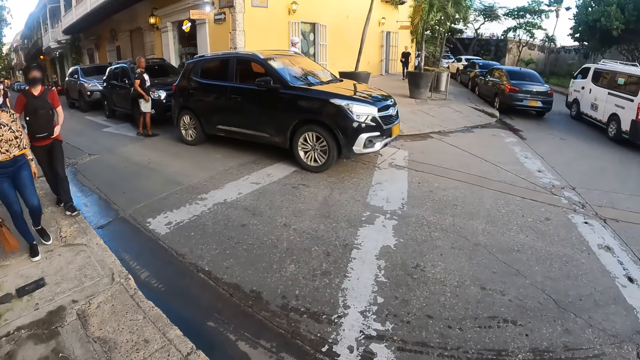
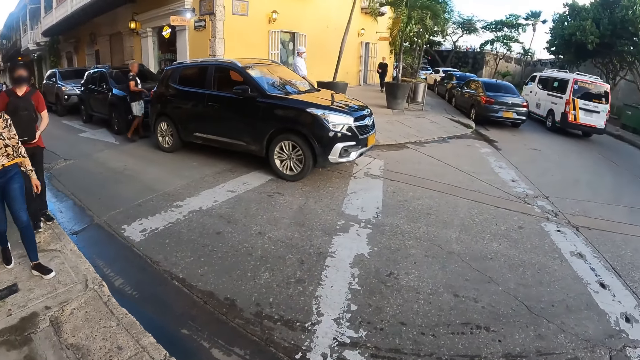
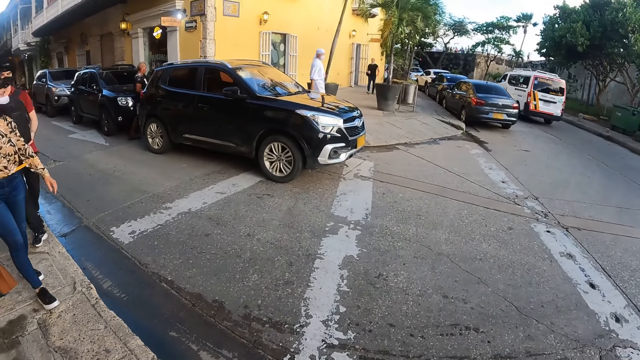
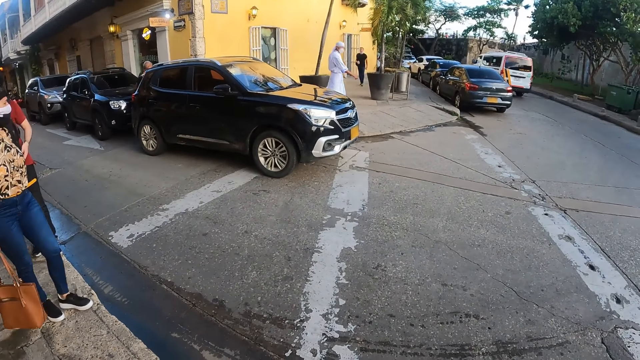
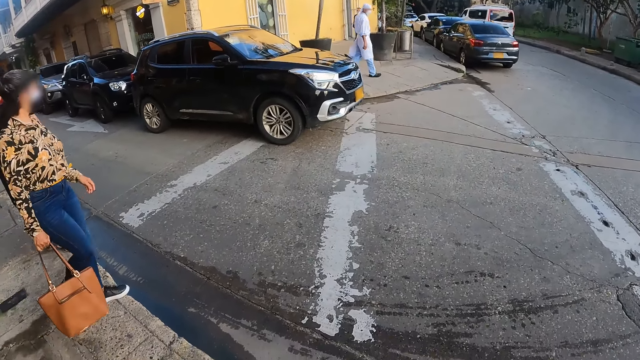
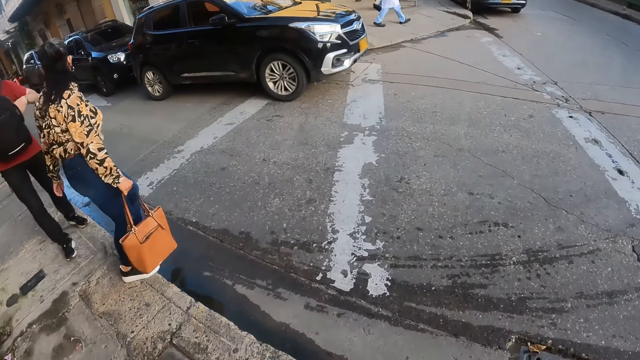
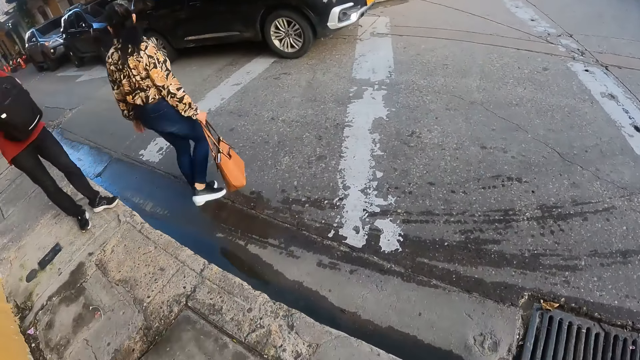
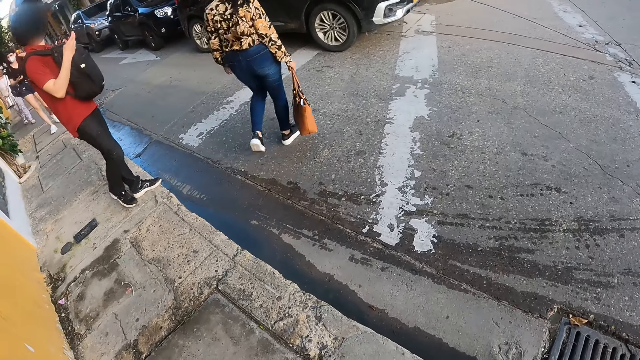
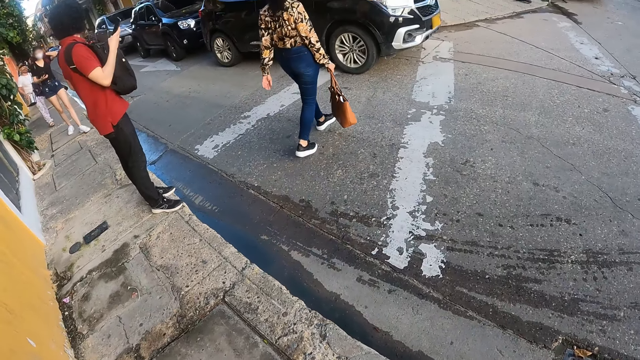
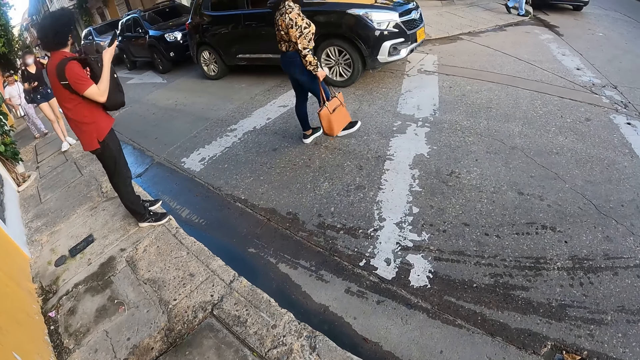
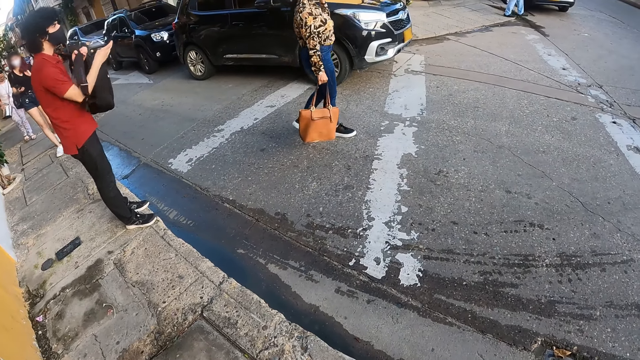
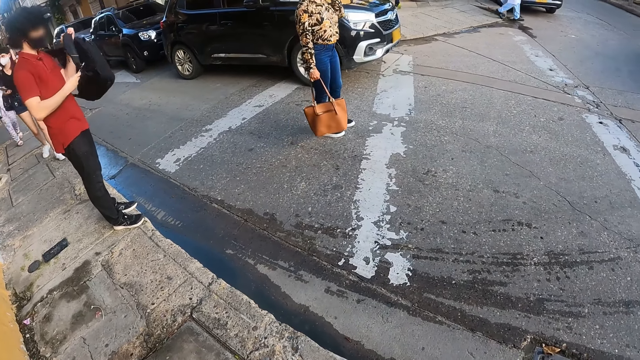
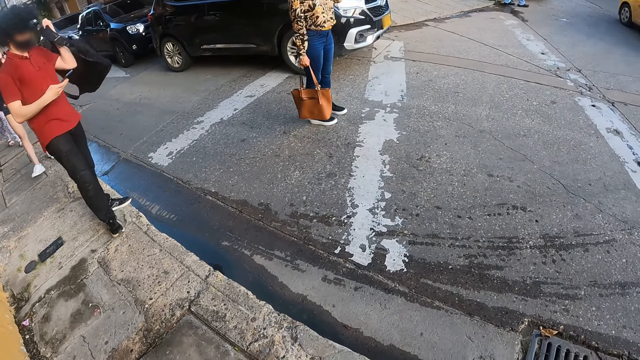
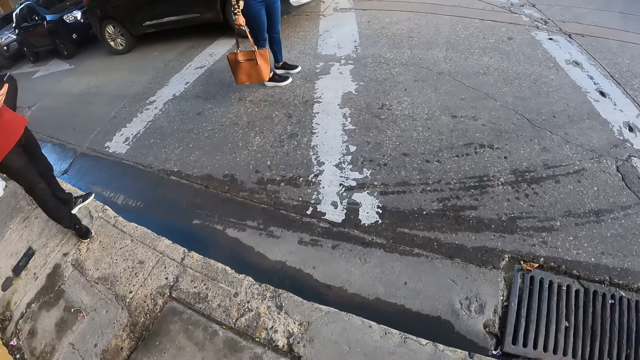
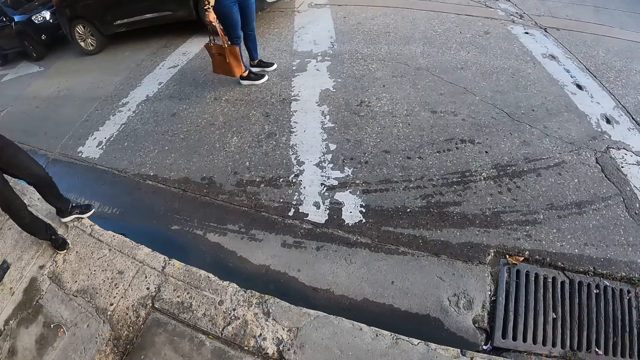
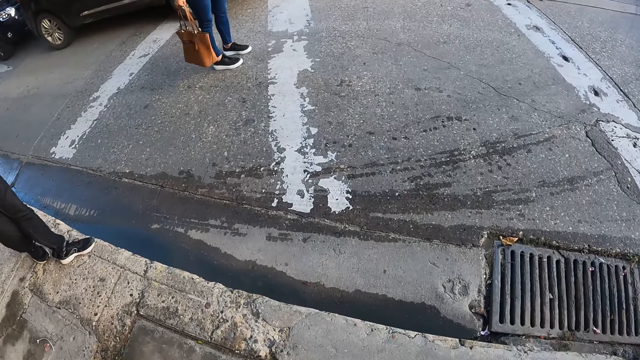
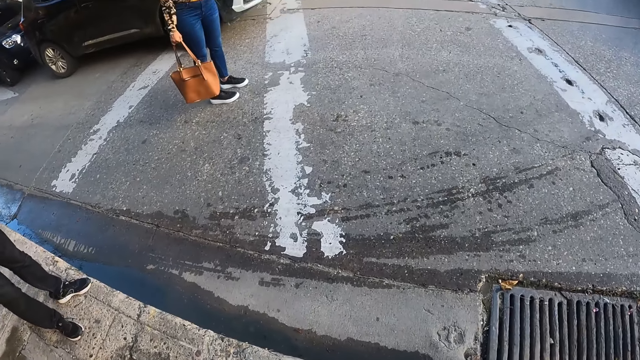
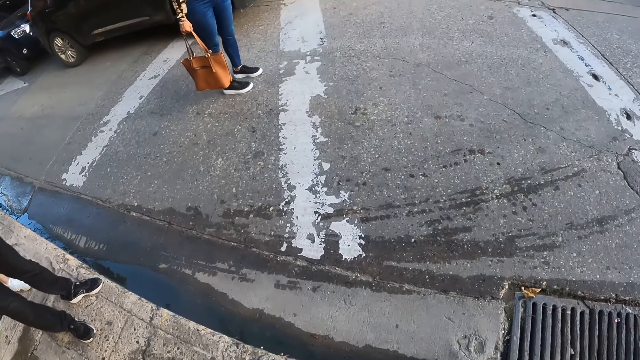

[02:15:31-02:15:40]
A lady walks around. A man operates a phone.

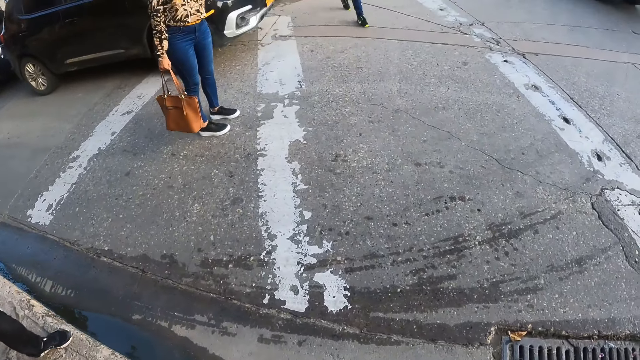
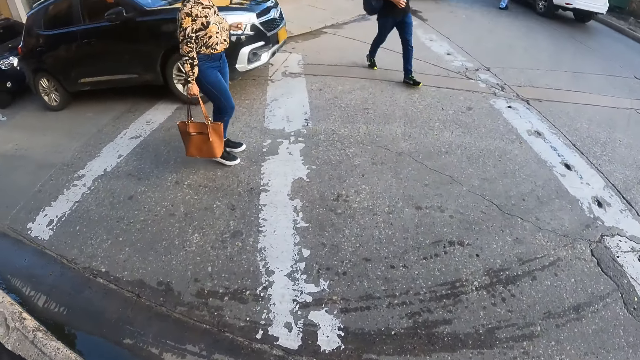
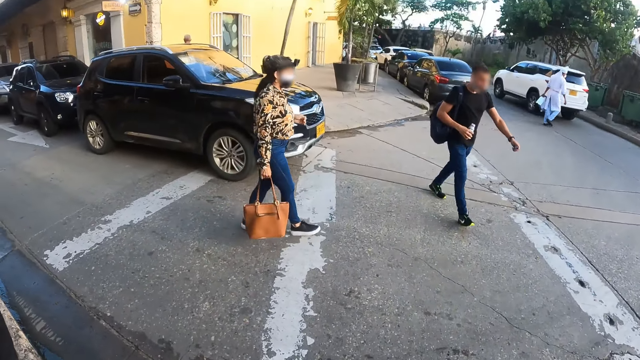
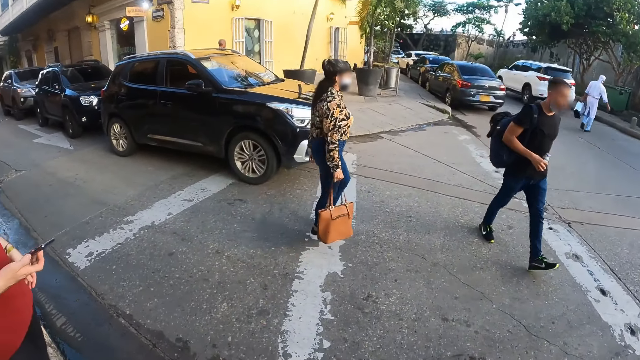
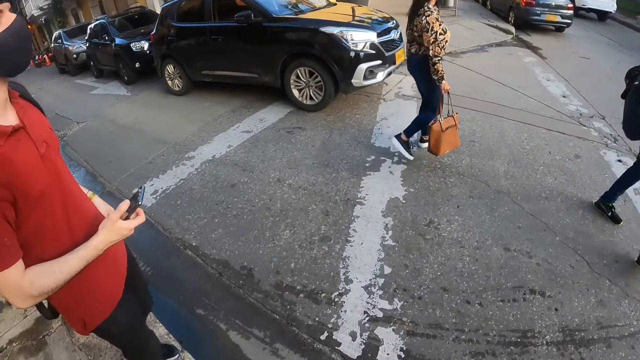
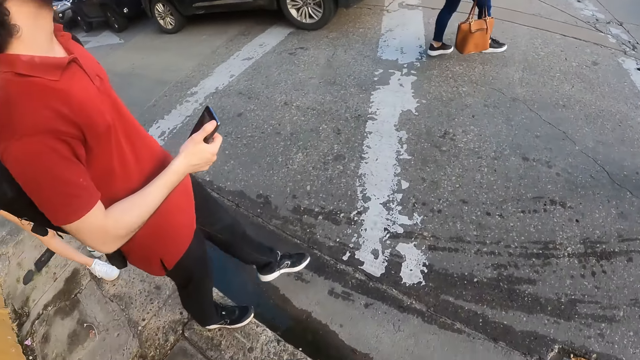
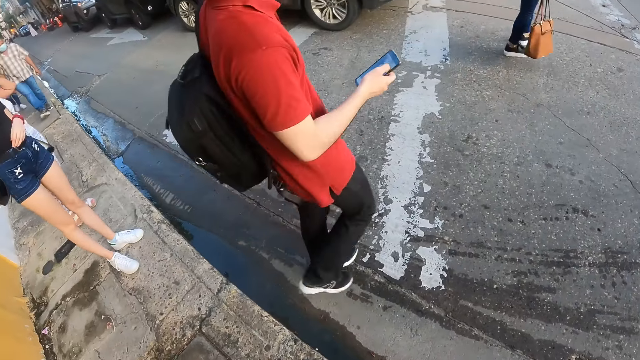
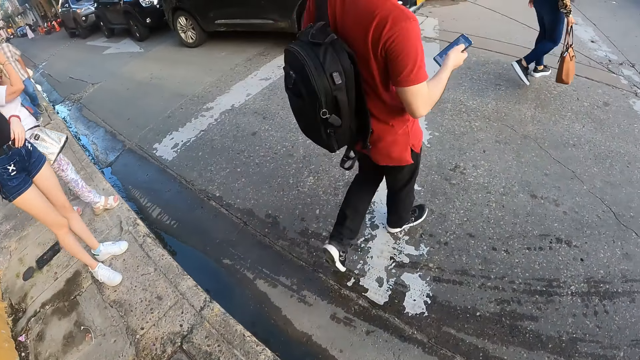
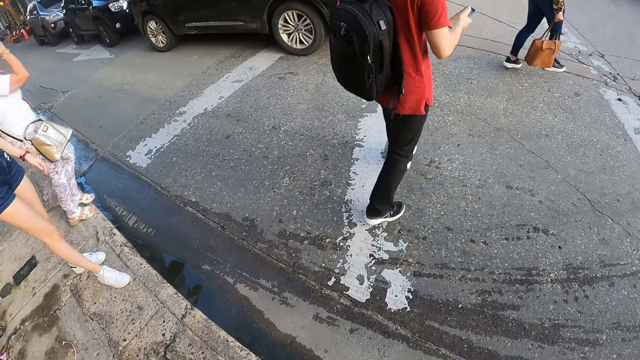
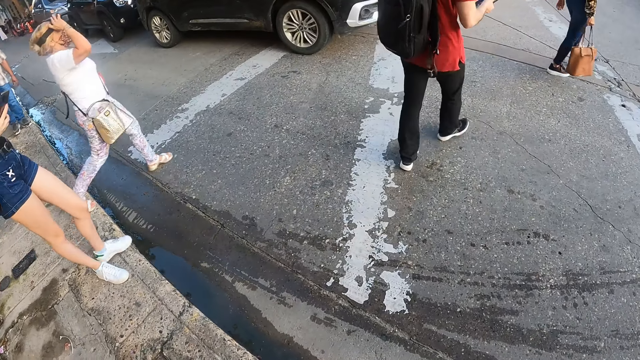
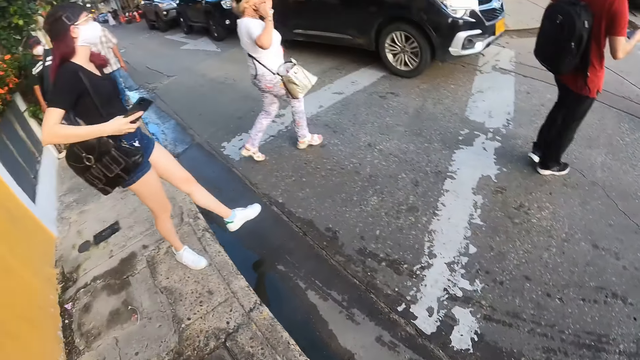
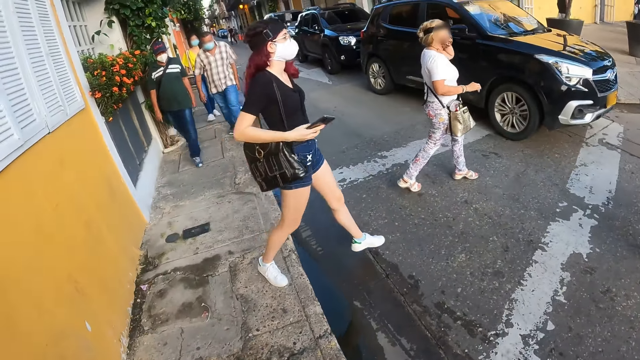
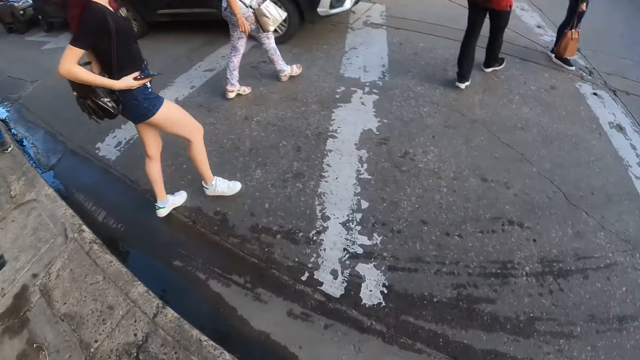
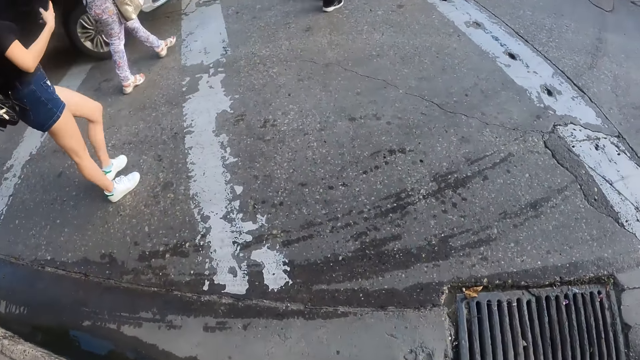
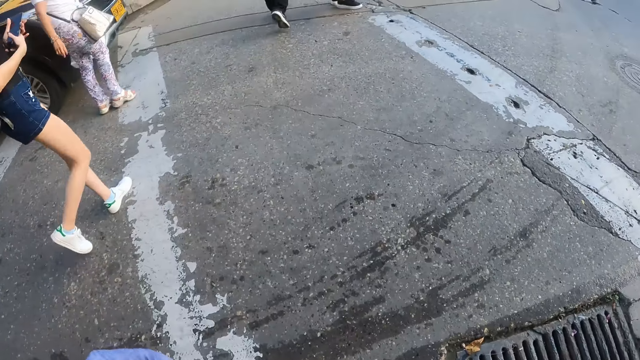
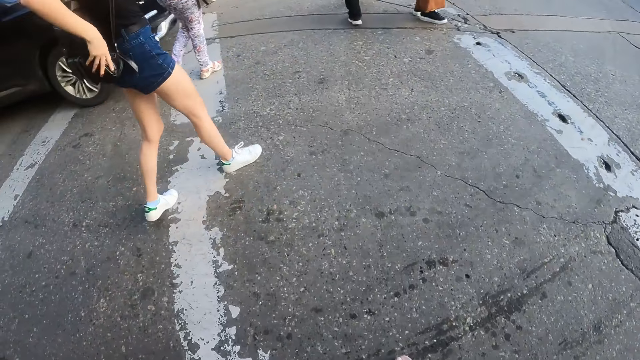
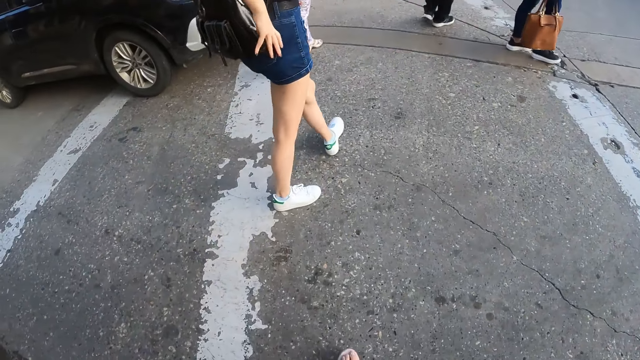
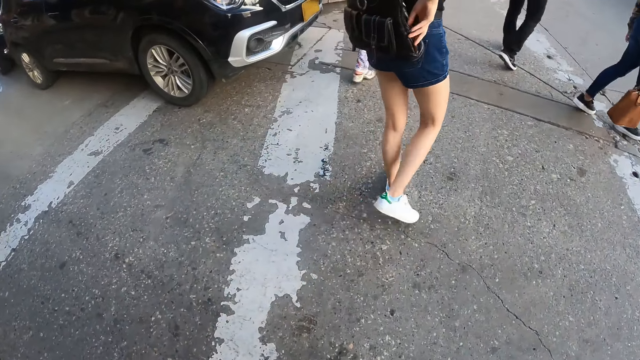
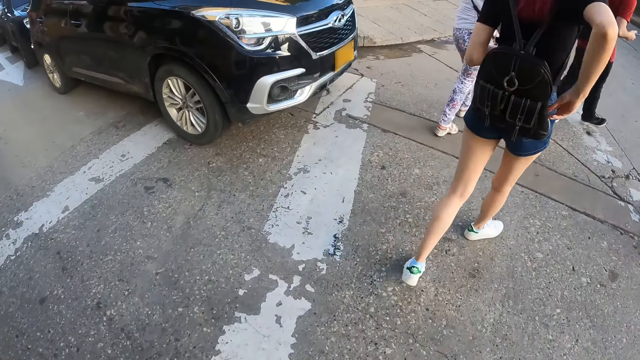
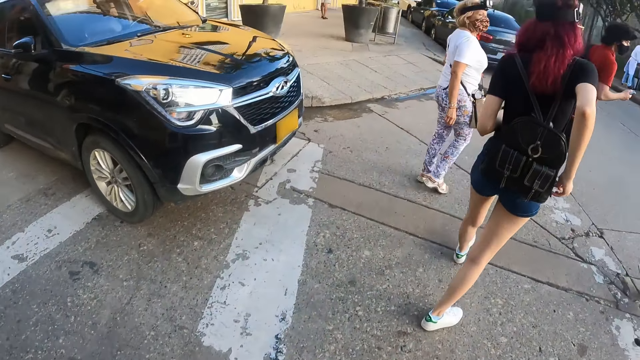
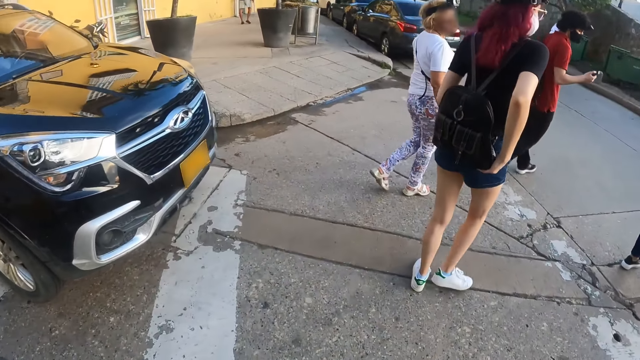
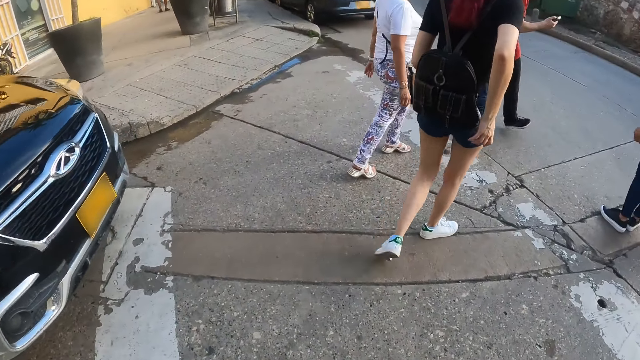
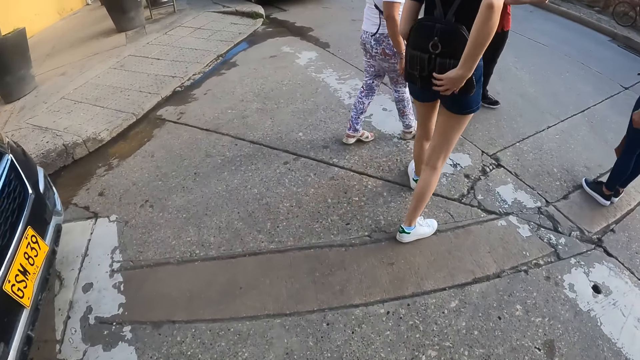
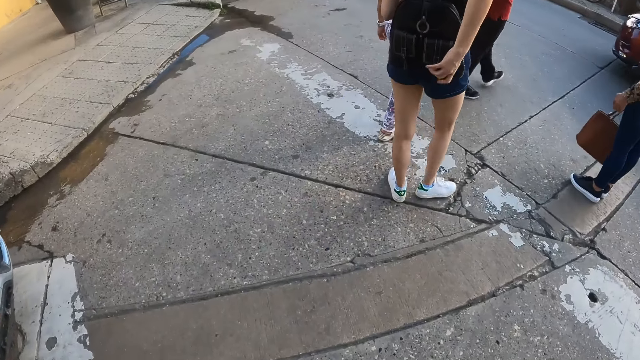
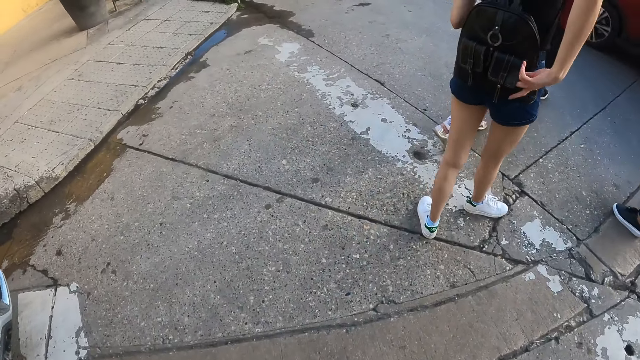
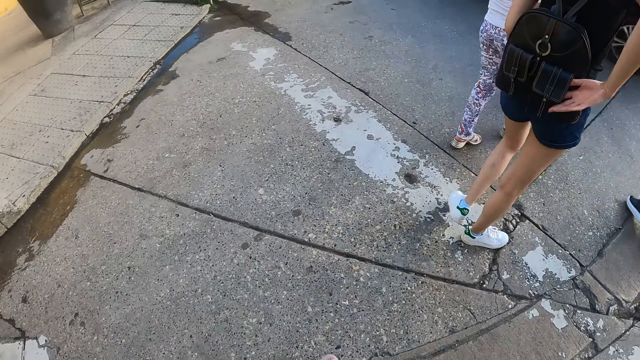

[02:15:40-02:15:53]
A lady walks around. A man walks around. Another lady walks around. Yet another lady walks around. The second lady touches the bag.
